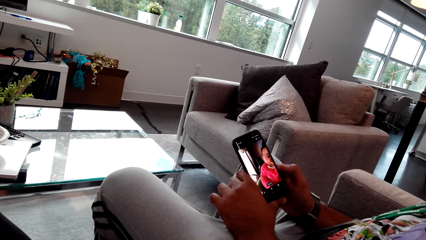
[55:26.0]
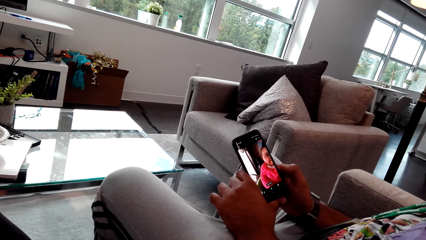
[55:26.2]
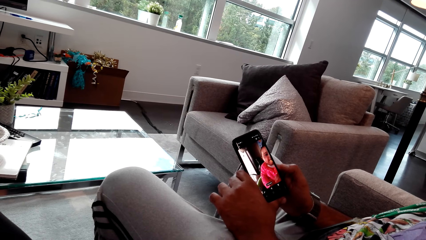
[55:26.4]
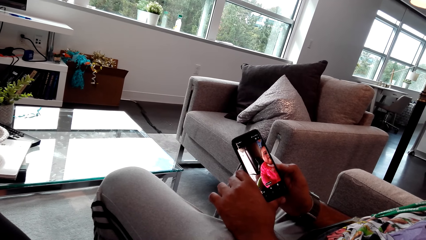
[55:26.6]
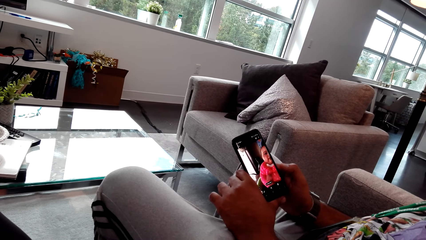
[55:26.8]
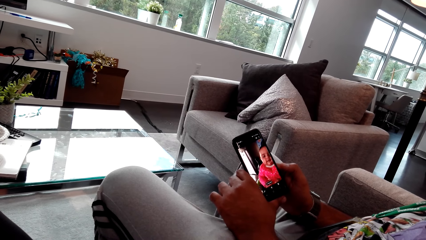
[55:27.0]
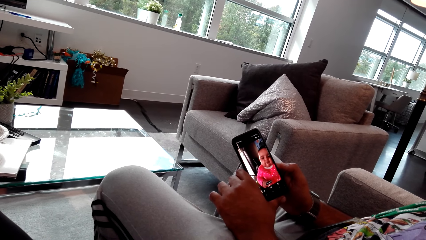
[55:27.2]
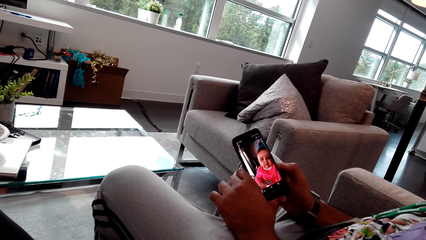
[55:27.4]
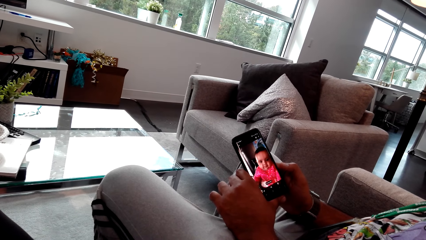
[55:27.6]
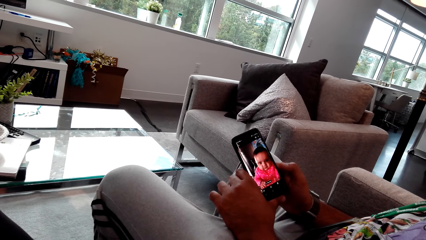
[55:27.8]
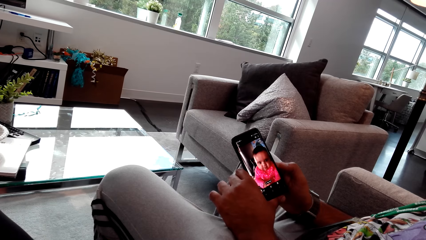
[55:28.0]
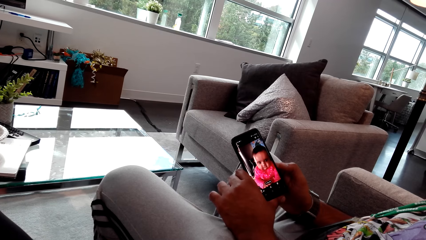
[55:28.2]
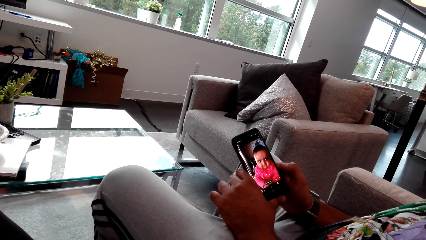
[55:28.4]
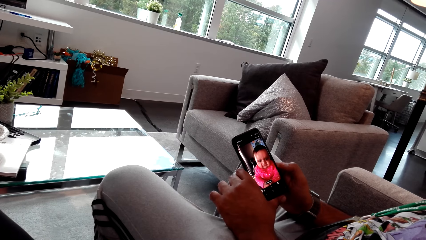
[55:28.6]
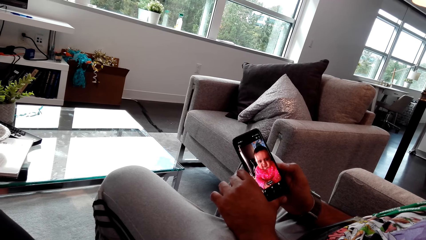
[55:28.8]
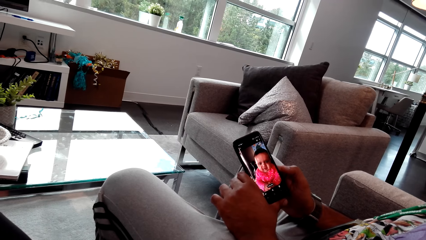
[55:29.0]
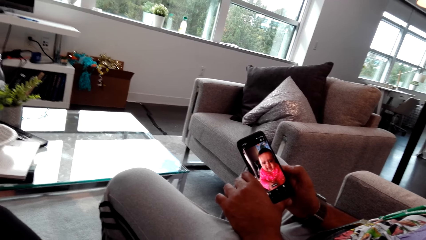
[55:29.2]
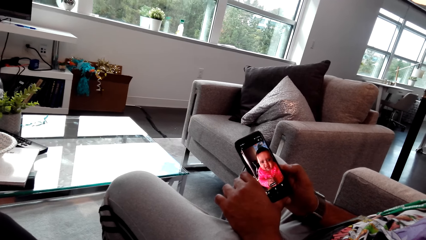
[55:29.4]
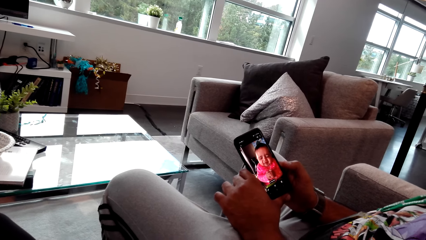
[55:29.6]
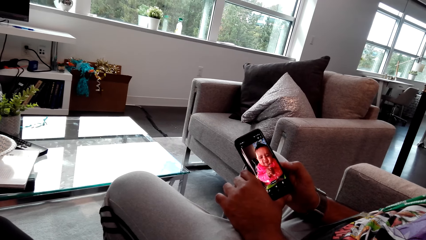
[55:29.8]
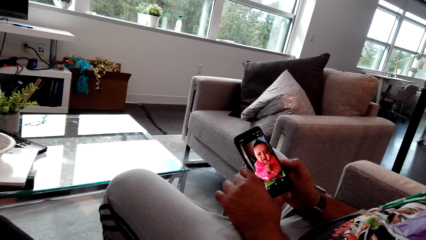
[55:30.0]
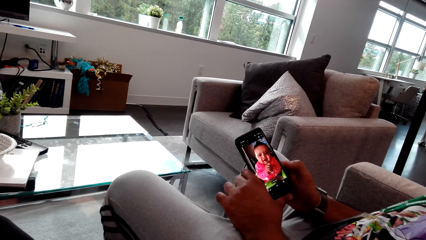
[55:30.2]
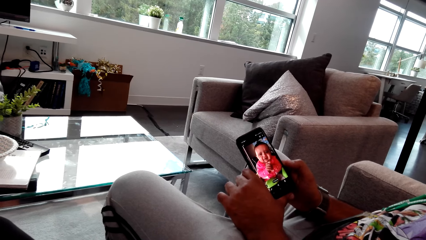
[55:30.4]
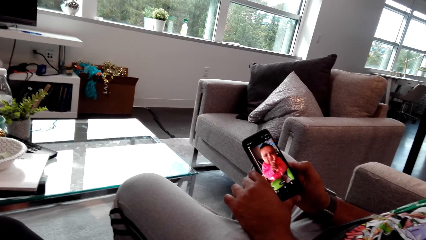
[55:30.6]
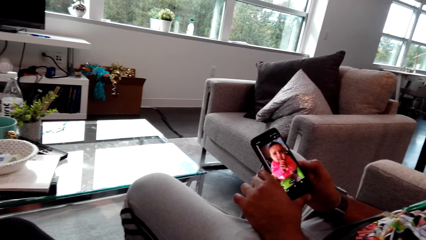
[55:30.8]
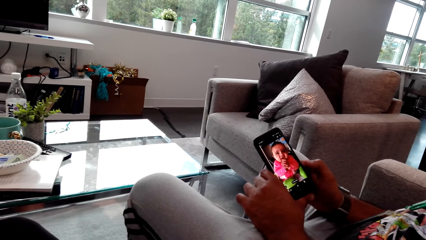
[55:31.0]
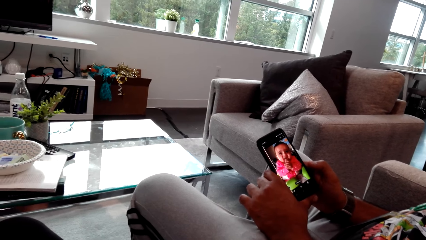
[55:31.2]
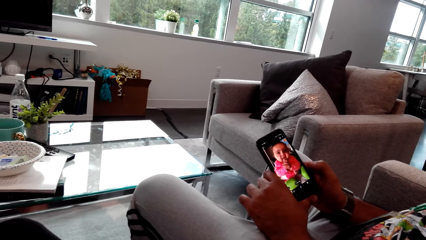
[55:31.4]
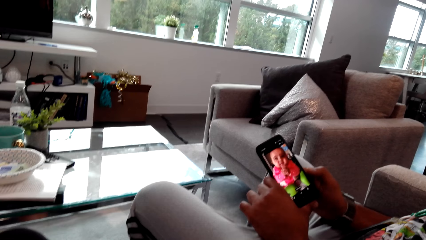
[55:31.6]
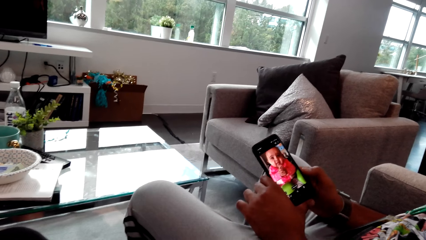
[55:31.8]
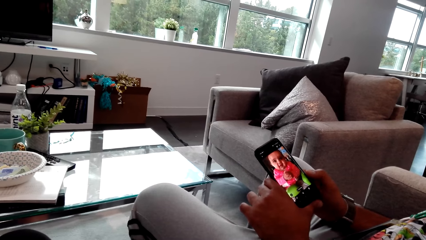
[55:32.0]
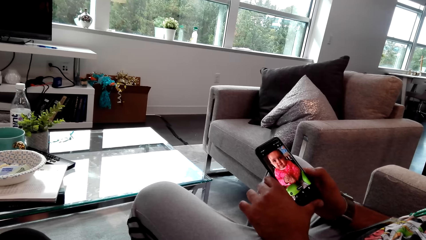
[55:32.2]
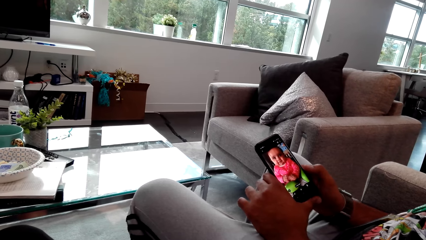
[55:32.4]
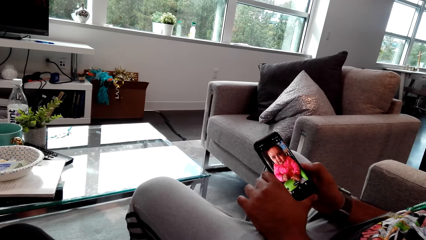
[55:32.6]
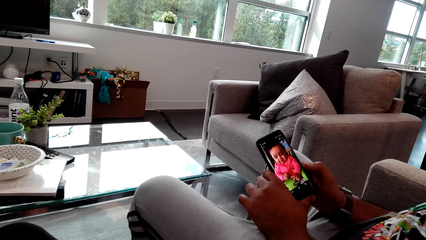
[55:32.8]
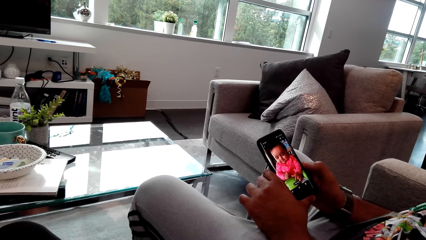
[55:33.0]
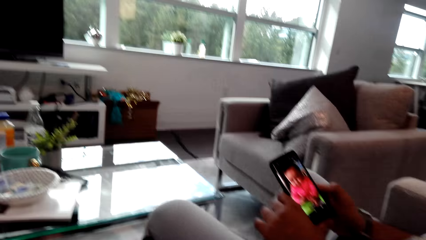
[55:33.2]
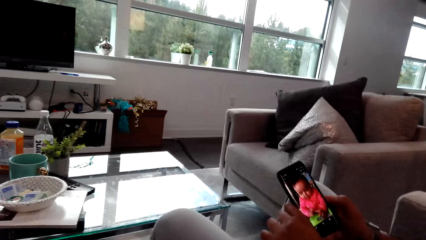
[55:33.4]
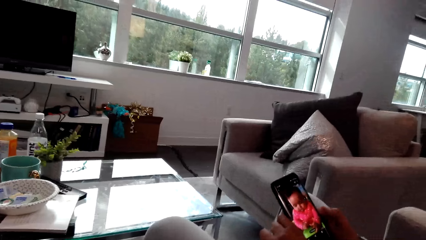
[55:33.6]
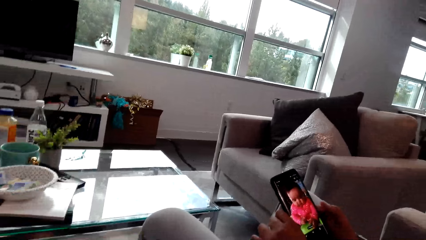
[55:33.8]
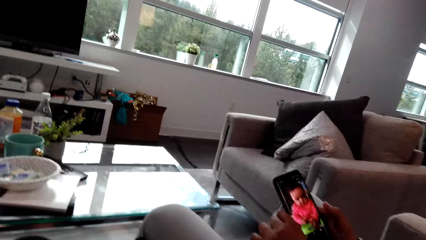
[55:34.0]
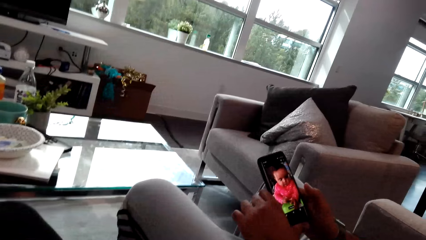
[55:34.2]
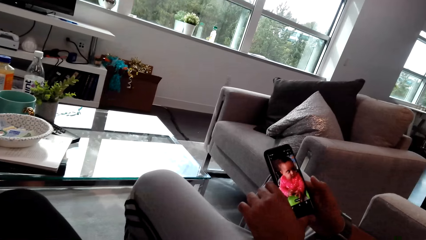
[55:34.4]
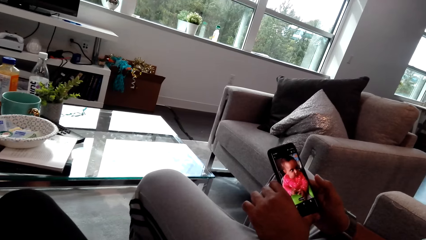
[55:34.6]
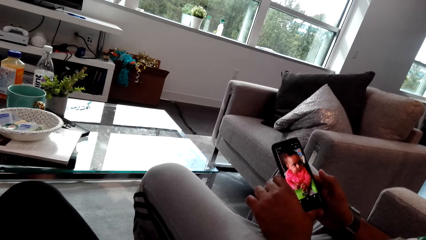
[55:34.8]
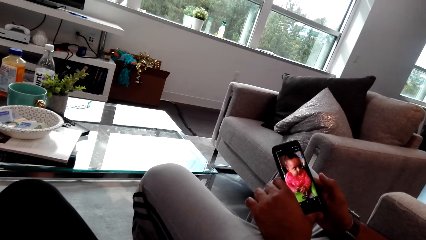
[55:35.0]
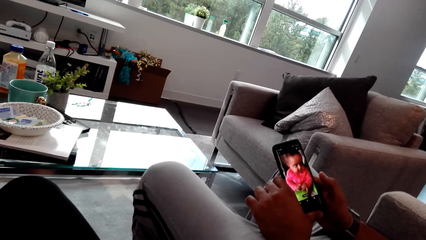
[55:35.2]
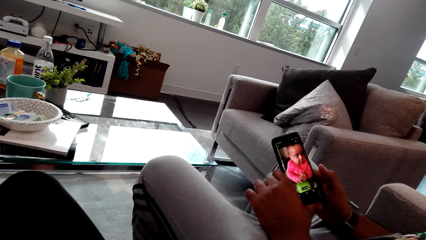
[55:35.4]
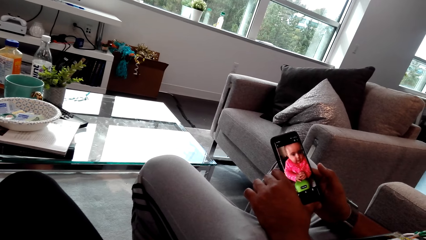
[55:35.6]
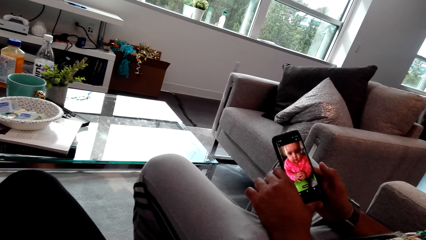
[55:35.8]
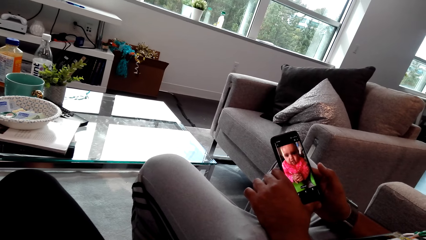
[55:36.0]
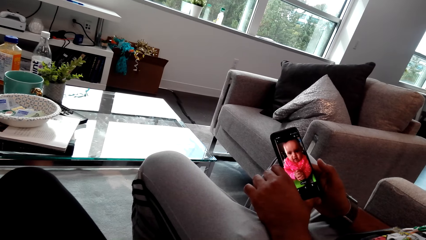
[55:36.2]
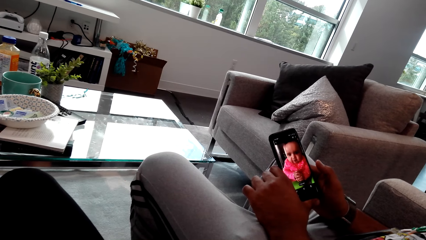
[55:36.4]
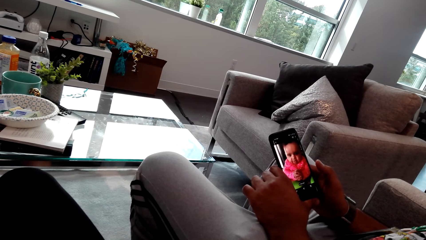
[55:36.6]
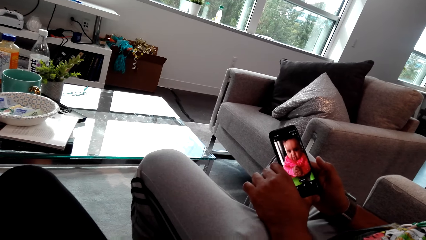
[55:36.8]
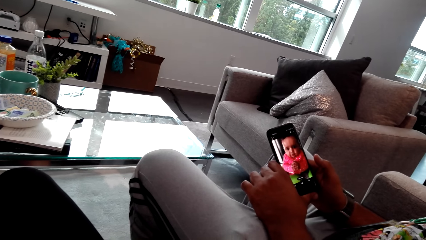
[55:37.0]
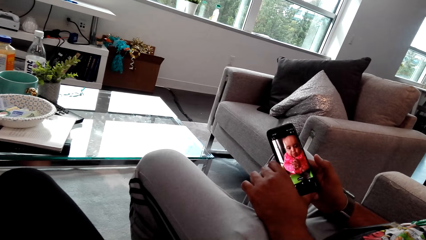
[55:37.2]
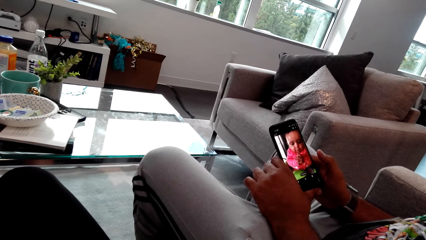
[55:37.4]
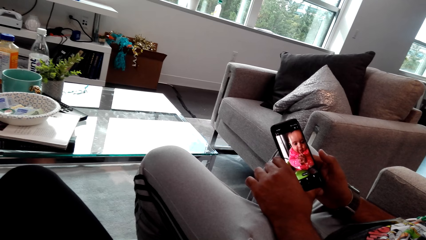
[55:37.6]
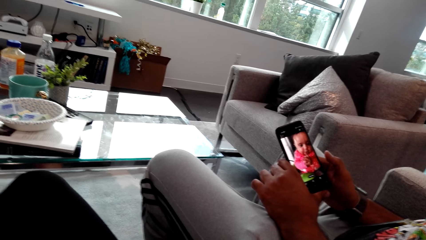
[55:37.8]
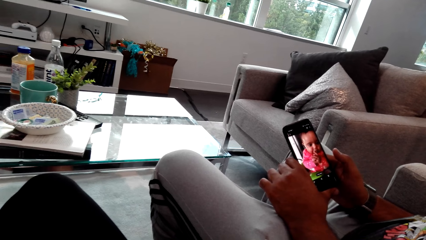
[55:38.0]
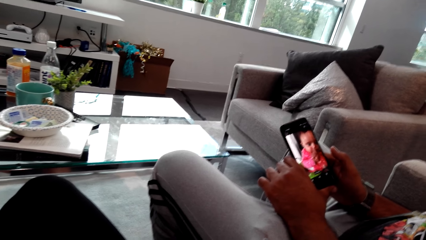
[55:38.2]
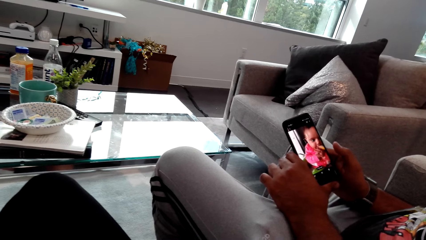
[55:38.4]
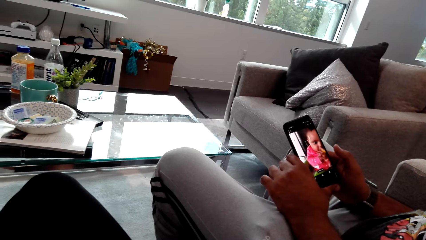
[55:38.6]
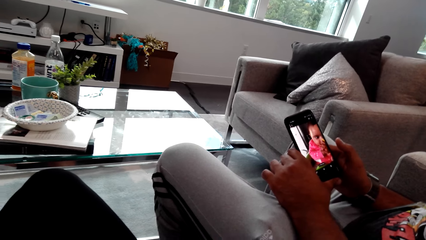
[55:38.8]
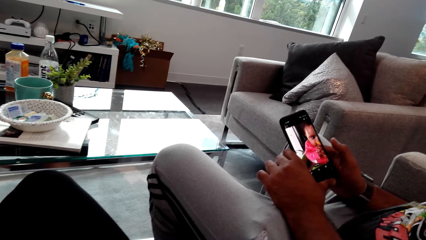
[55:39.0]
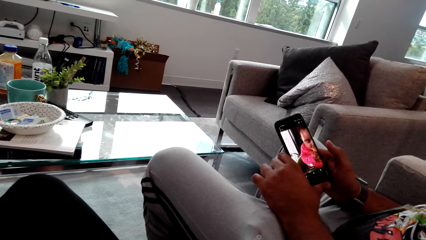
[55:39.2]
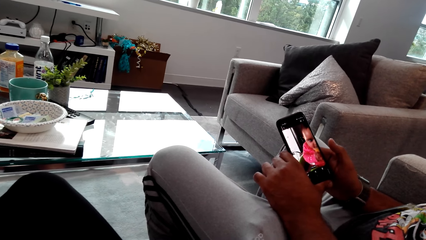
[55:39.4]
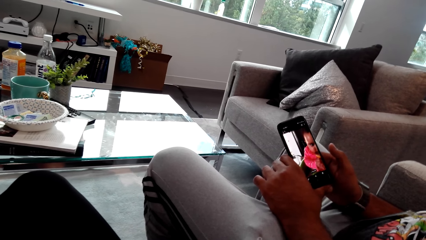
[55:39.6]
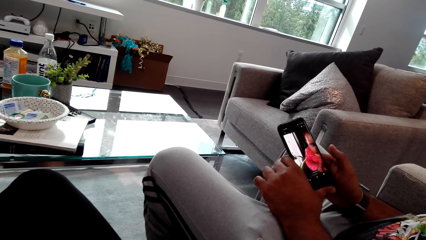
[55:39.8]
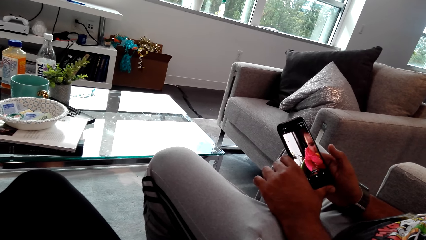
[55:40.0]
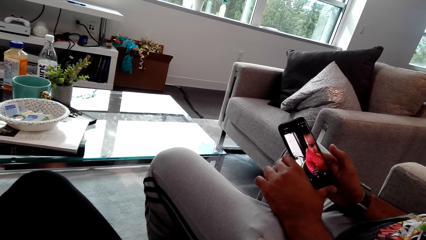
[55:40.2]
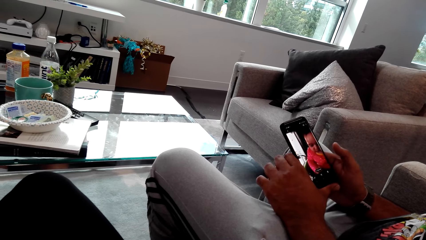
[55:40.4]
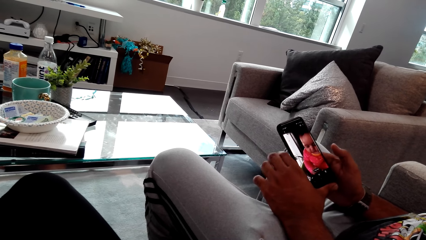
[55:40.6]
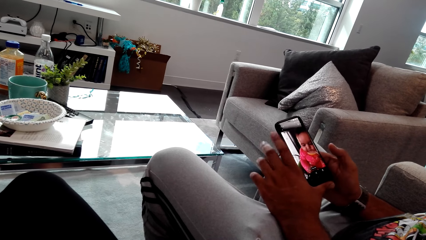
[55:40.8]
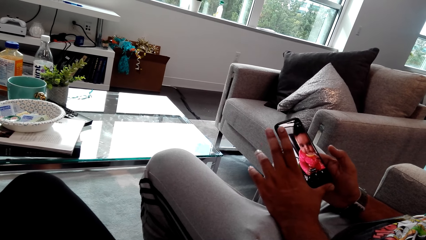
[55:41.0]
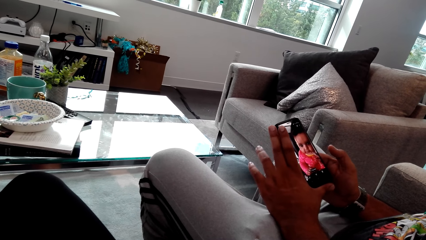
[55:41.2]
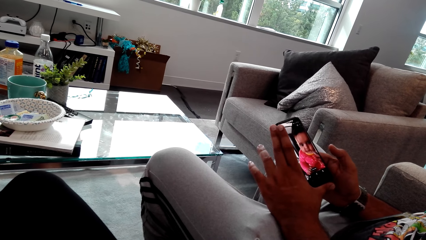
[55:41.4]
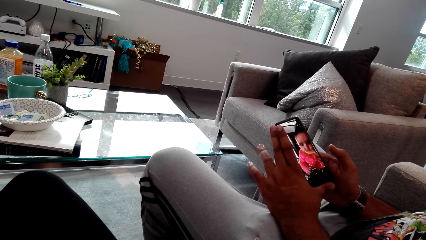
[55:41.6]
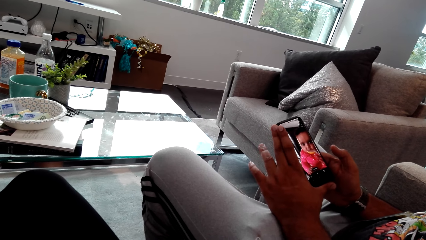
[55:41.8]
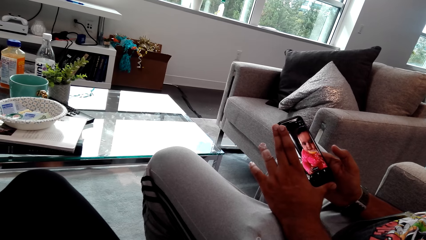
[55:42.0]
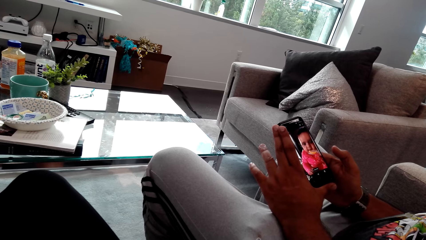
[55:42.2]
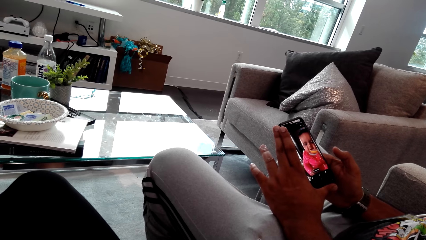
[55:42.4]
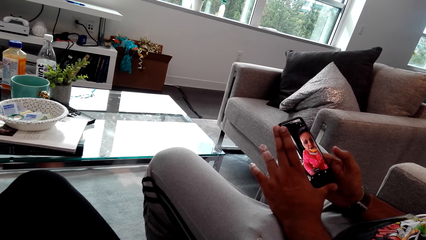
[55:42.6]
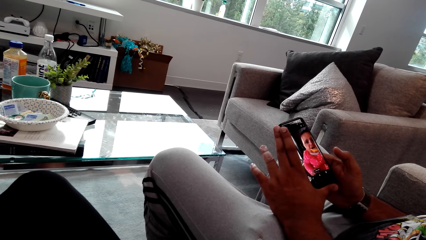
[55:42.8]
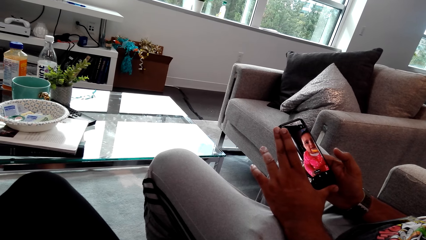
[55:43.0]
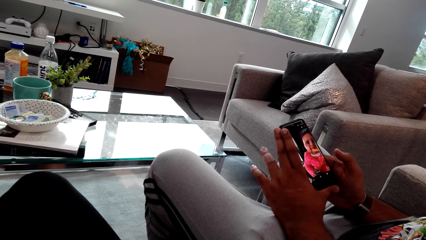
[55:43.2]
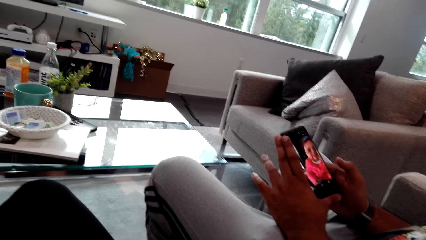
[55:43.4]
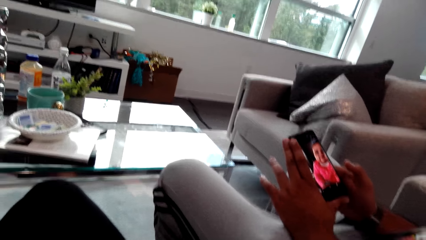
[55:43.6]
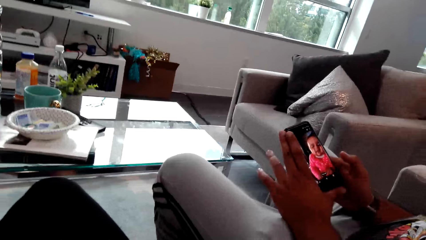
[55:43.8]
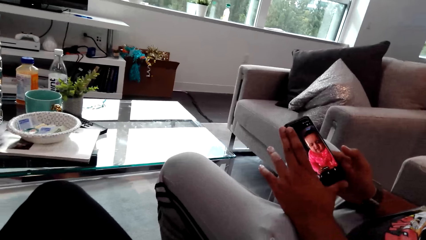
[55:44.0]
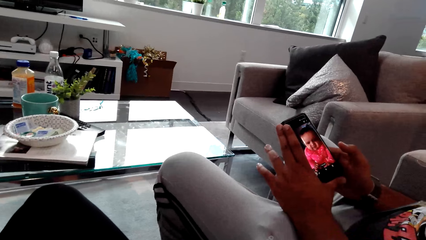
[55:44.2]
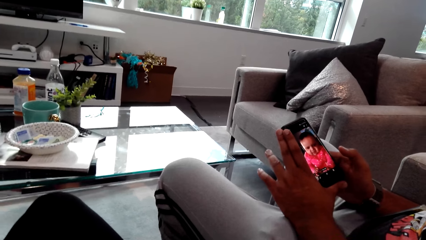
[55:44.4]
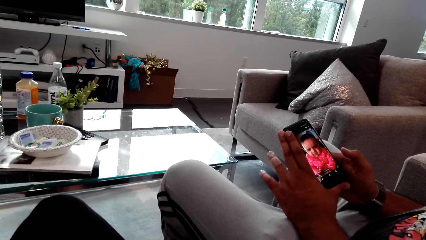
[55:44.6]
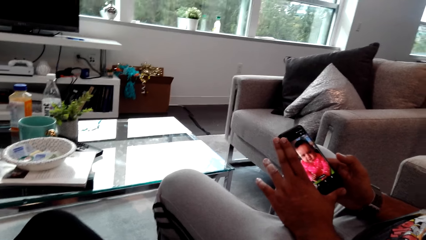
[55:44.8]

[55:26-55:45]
A man watches a video of a baby in the phone. The camera wearer talks to the man. The man watches the phone video with the camera wearer.
